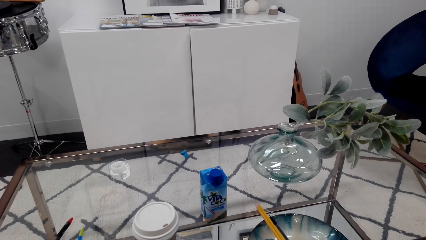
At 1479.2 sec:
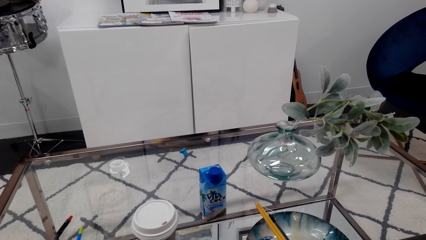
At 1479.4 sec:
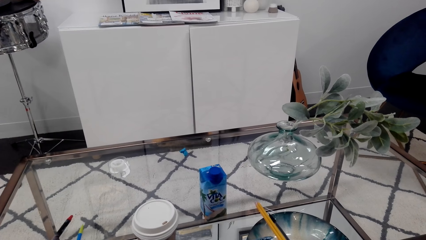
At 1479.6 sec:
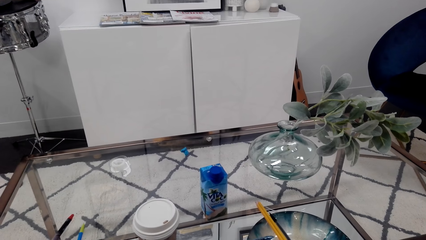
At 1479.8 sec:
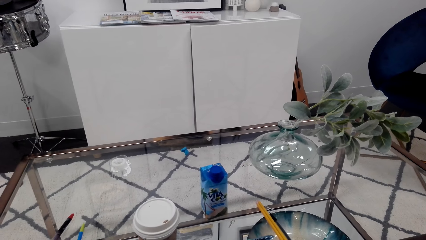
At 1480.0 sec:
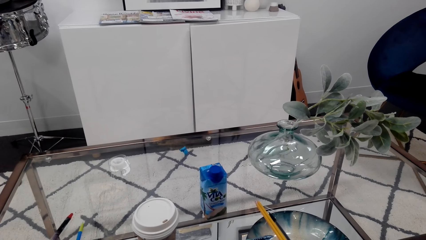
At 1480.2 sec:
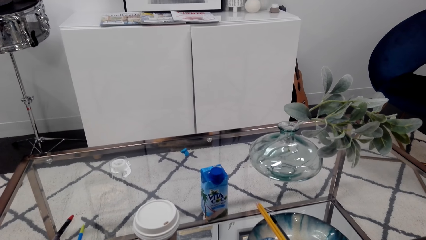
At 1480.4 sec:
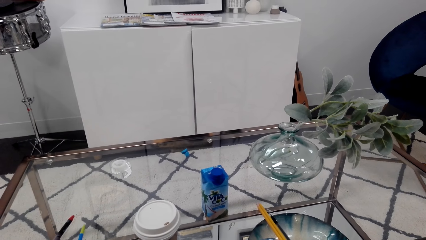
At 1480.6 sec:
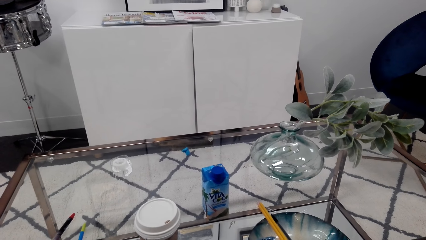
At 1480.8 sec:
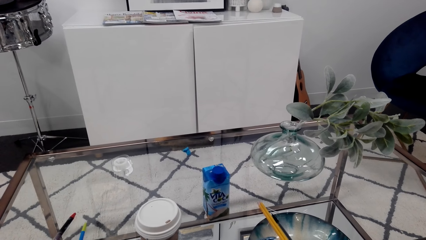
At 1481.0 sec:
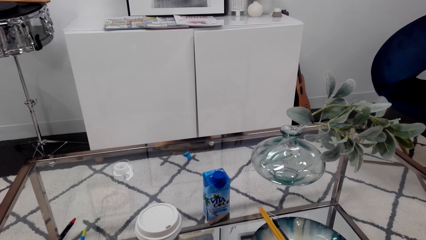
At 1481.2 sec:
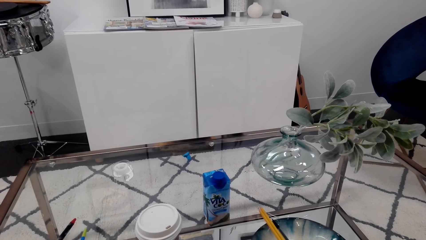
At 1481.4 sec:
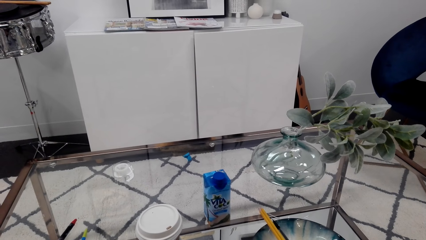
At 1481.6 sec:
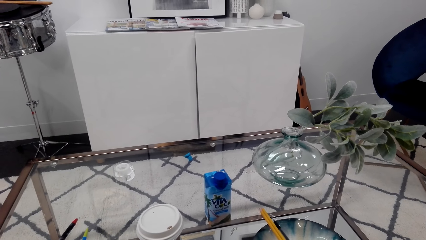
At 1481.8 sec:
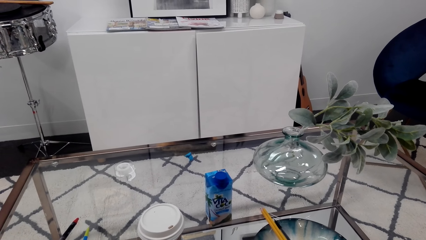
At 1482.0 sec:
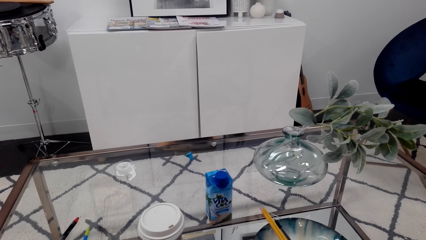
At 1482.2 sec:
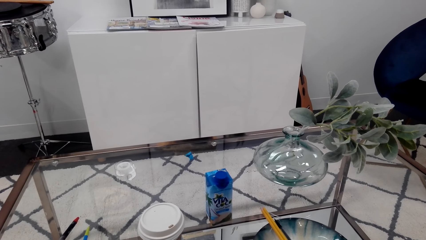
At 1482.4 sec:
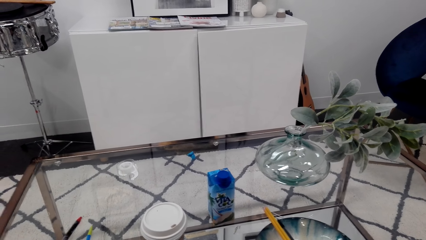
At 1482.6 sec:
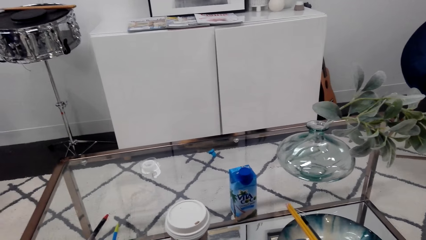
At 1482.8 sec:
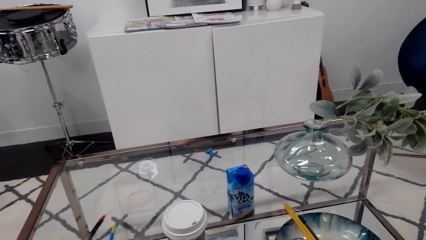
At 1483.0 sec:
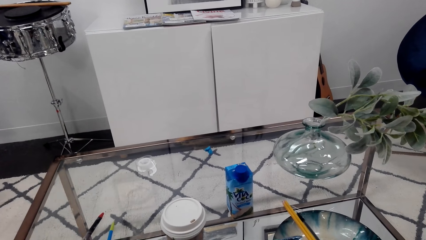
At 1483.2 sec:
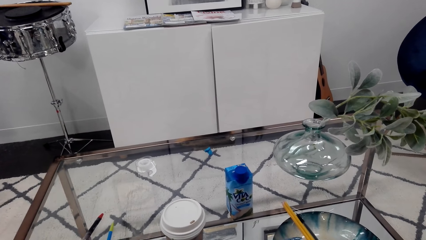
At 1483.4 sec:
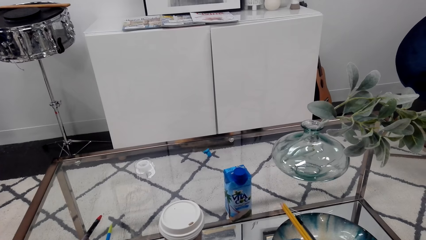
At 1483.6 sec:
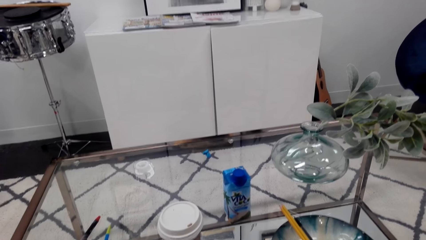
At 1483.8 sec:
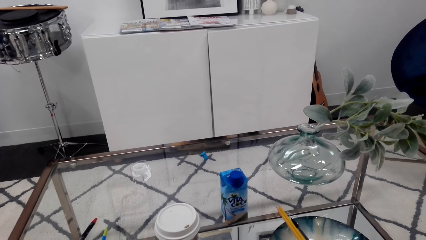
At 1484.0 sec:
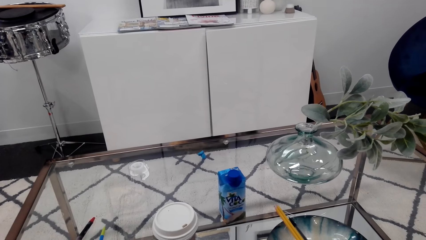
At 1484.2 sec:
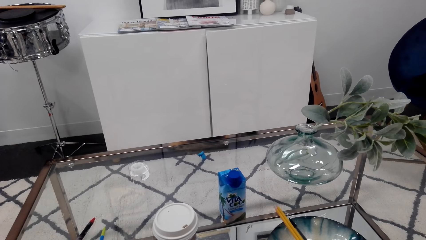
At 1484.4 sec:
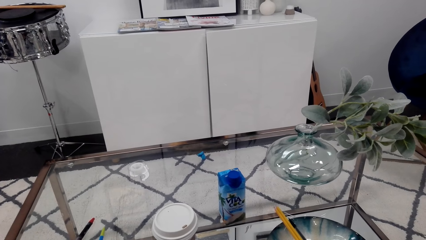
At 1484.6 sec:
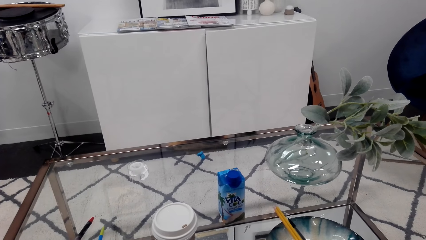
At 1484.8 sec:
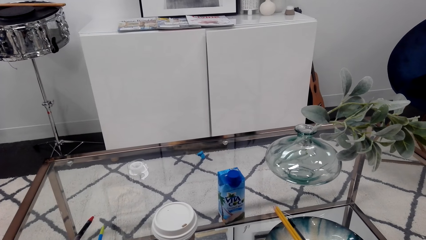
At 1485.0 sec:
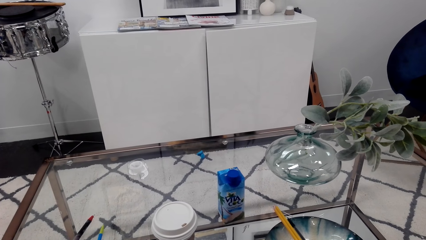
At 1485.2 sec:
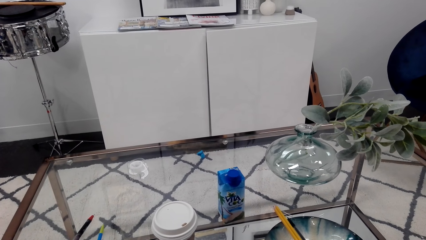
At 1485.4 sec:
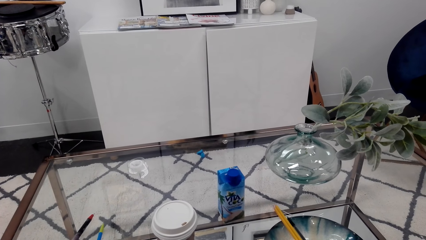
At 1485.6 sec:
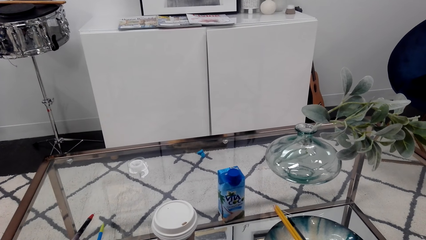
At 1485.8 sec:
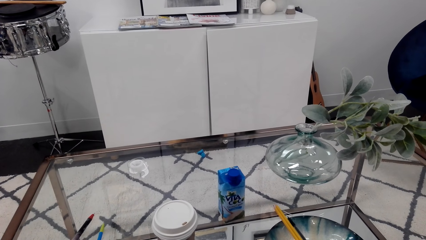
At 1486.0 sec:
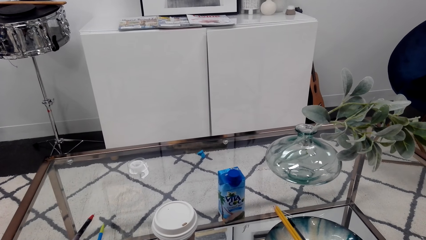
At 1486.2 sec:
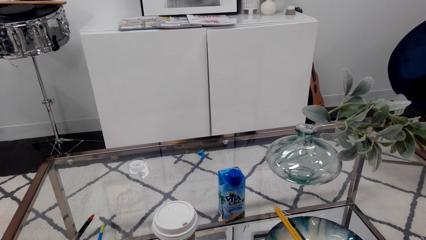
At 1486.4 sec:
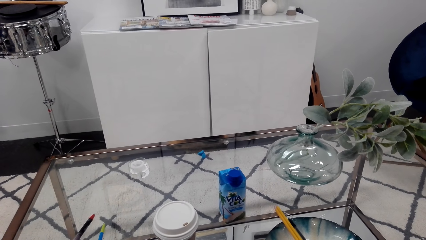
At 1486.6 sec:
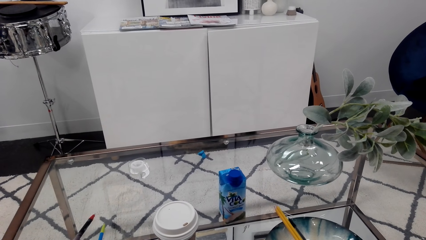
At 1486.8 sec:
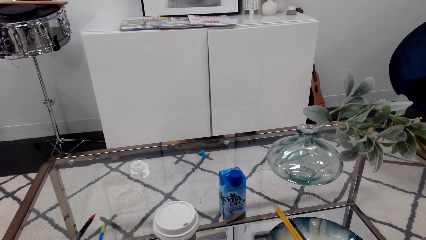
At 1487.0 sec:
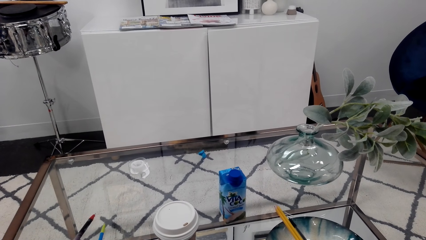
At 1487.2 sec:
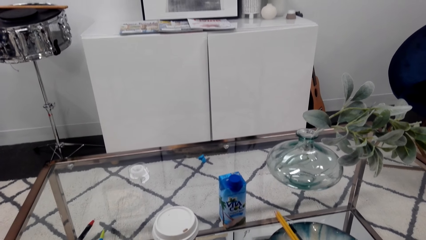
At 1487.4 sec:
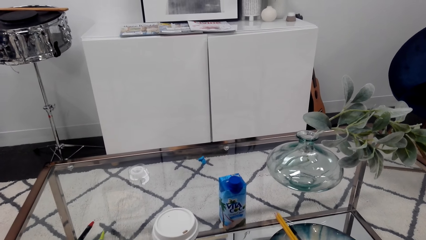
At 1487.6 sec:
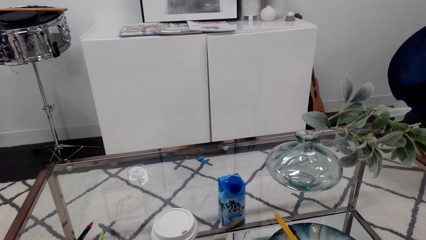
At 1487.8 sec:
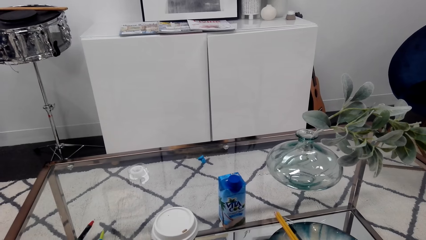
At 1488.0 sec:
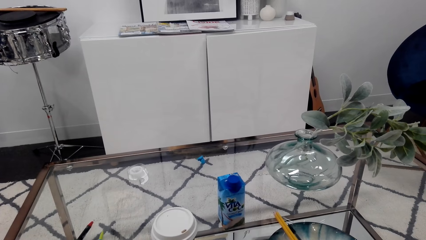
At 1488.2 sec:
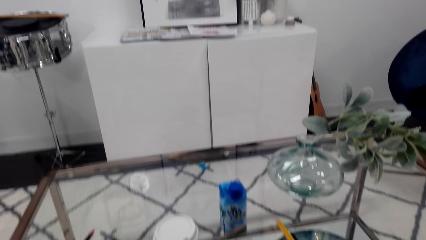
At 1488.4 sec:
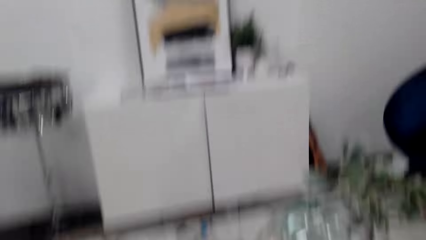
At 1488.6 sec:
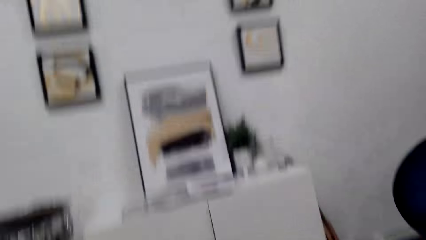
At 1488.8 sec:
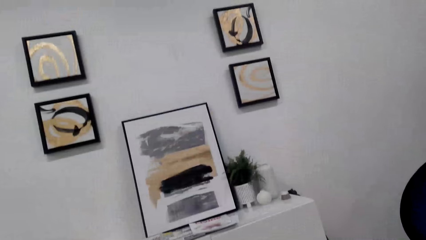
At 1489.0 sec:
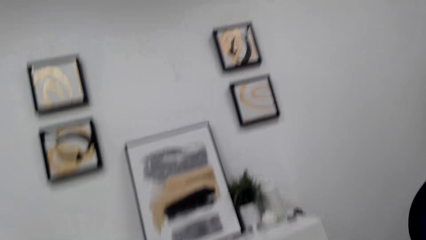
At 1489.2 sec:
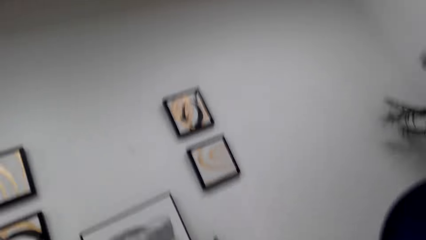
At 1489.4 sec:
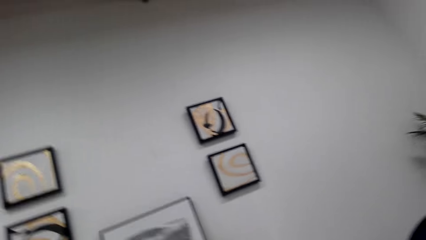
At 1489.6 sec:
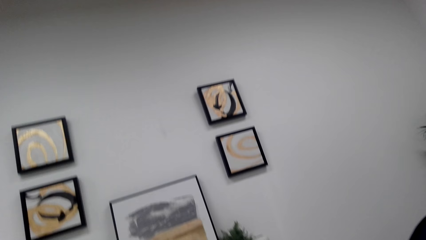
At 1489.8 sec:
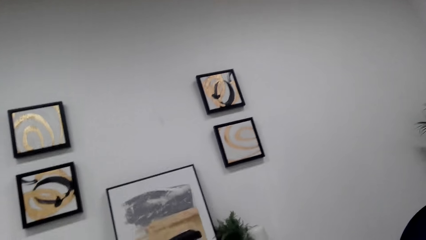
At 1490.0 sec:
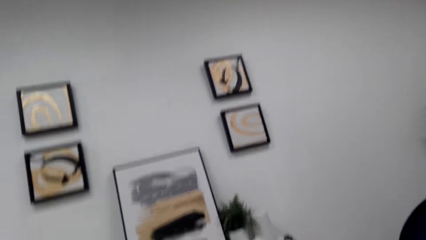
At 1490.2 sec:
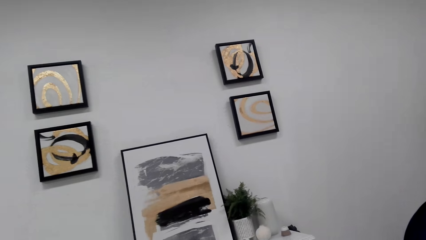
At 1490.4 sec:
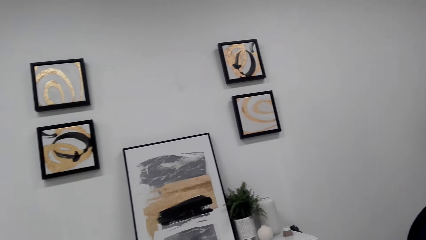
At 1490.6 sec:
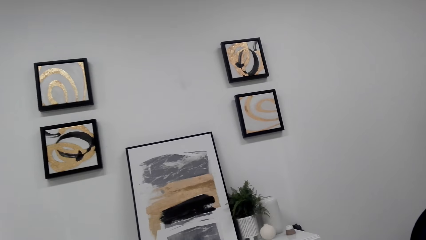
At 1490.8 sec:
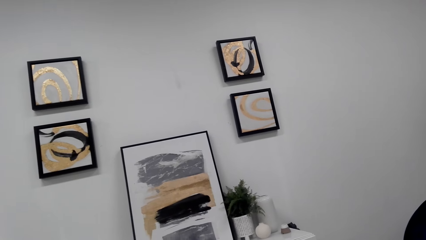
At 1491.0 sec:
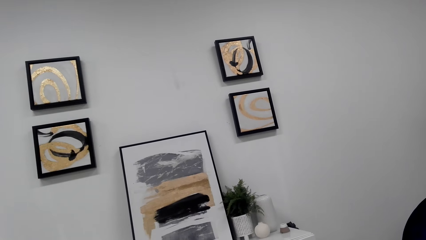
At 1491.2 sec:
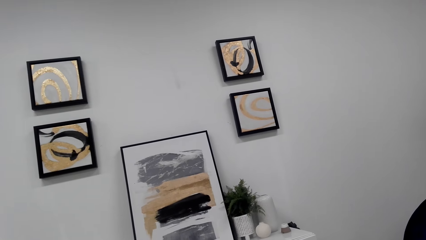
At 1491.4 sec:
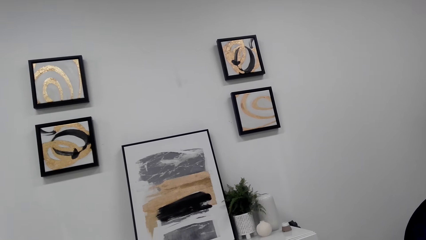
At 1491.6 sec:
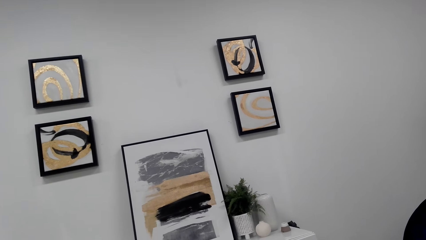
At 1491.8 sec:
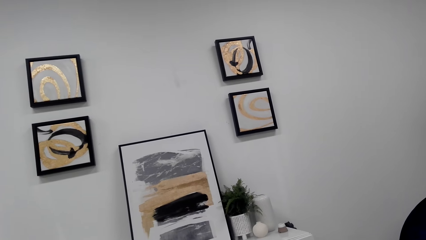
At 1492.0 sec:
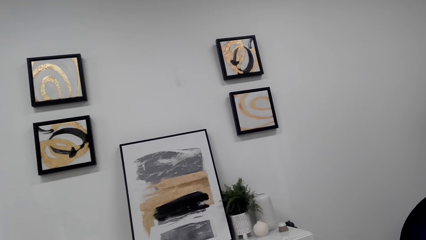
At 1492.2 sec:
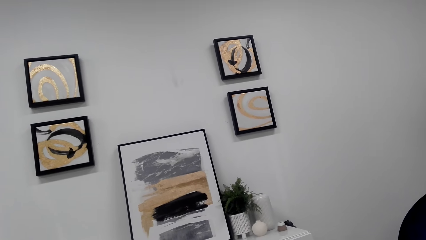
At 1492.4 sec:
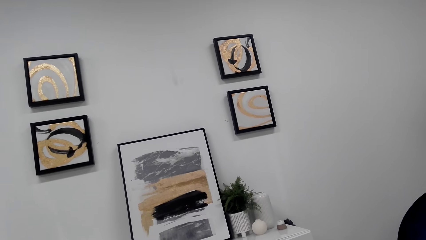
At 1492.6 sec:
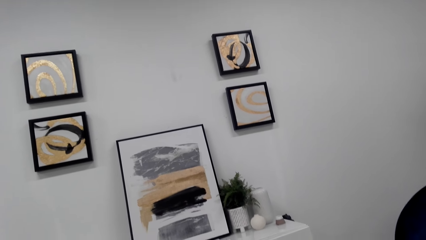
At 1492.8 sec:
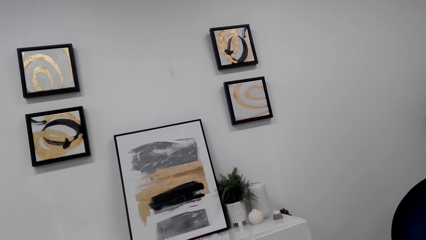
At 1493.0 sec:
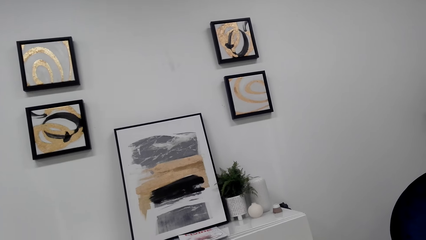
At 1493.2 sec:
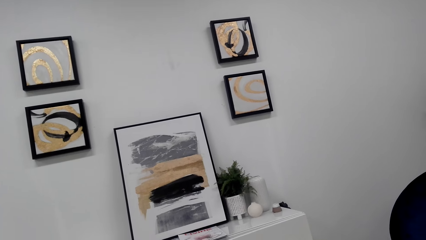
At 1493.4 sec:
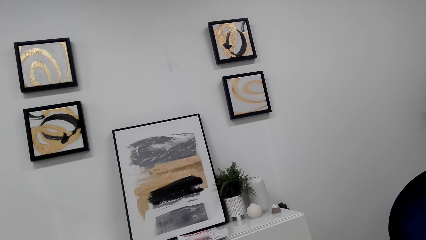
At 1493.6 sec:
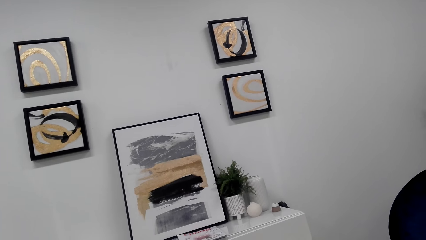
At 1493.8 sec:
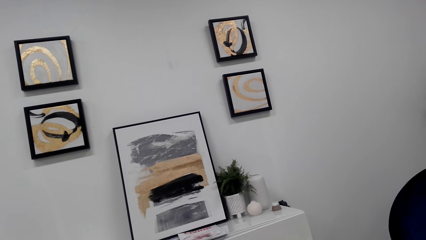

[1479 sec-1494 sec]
The camera wearer looks around.
